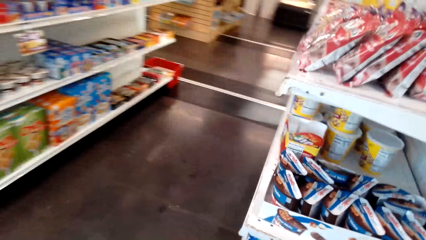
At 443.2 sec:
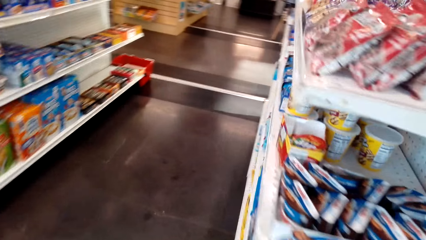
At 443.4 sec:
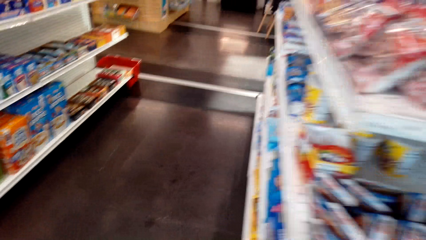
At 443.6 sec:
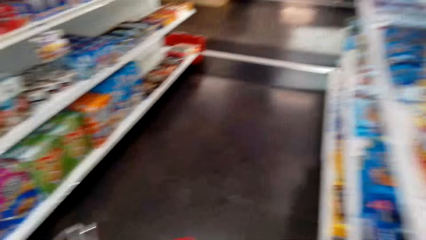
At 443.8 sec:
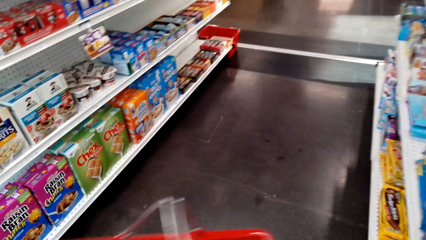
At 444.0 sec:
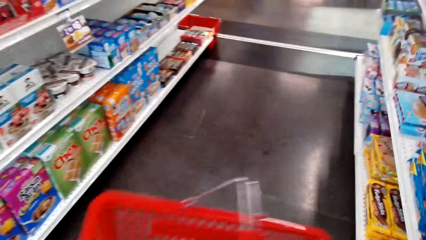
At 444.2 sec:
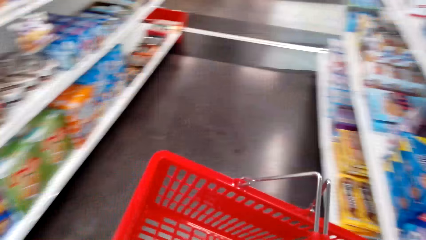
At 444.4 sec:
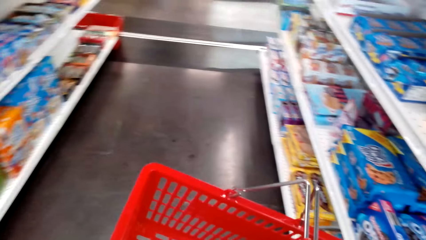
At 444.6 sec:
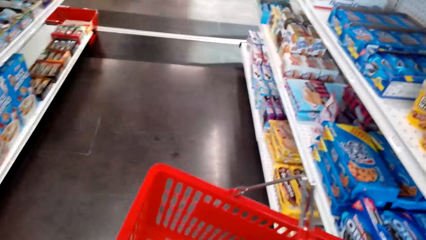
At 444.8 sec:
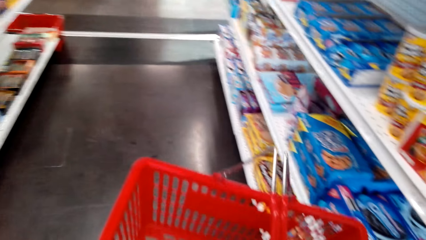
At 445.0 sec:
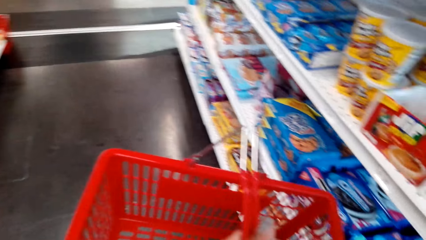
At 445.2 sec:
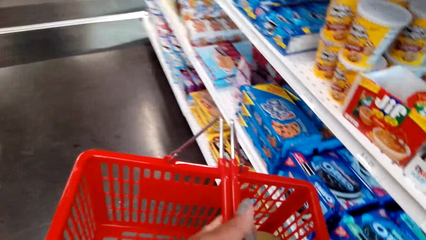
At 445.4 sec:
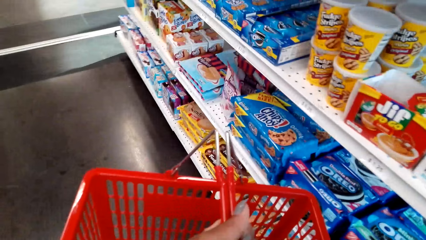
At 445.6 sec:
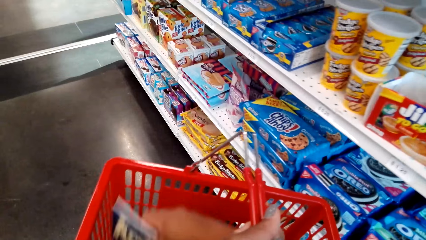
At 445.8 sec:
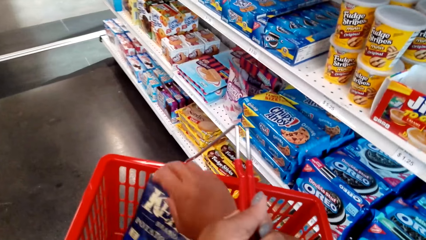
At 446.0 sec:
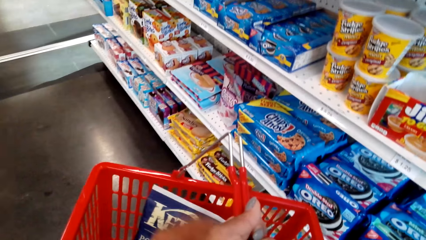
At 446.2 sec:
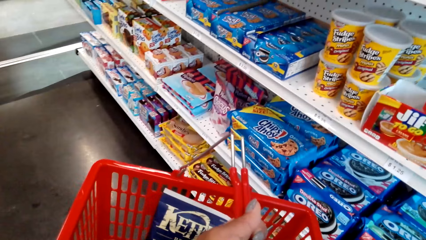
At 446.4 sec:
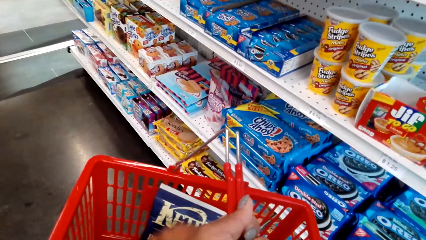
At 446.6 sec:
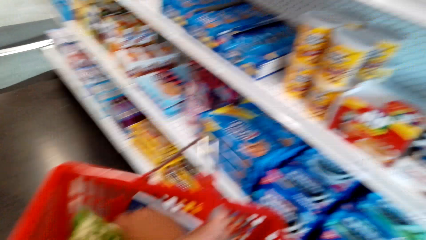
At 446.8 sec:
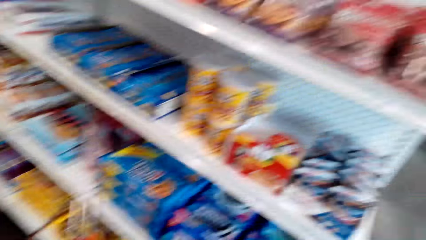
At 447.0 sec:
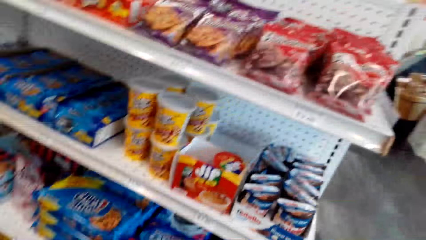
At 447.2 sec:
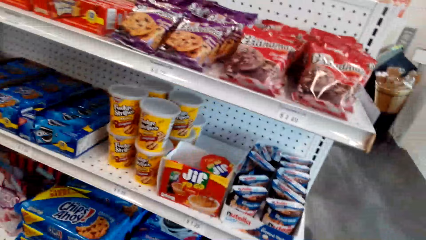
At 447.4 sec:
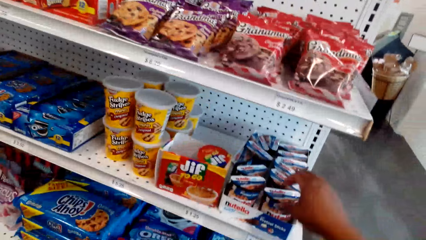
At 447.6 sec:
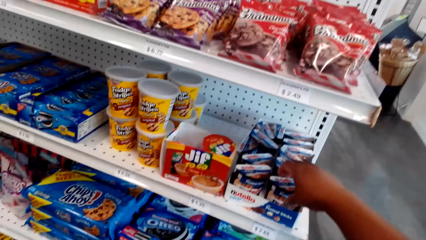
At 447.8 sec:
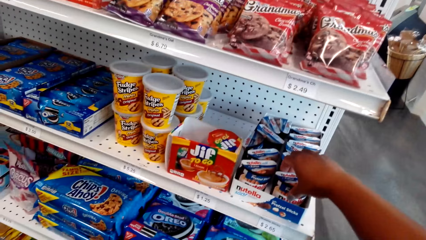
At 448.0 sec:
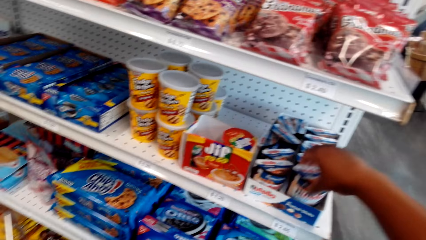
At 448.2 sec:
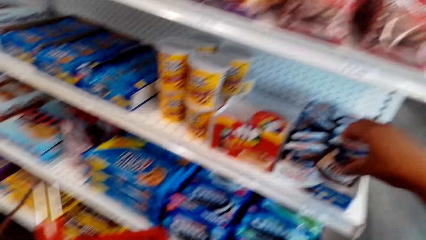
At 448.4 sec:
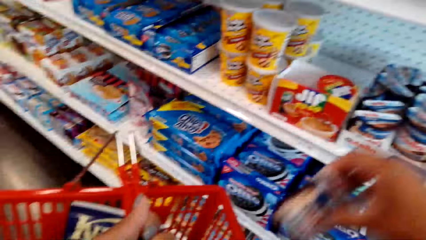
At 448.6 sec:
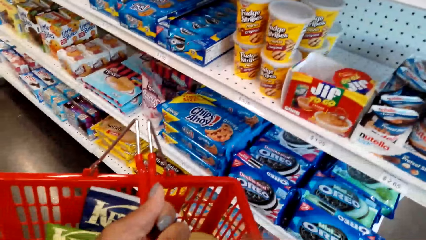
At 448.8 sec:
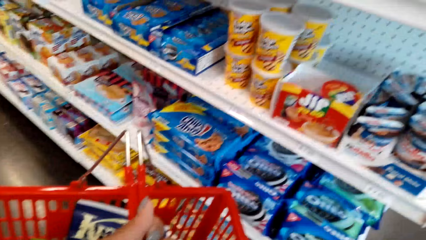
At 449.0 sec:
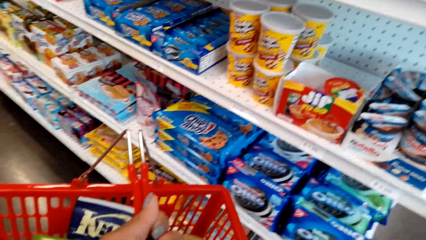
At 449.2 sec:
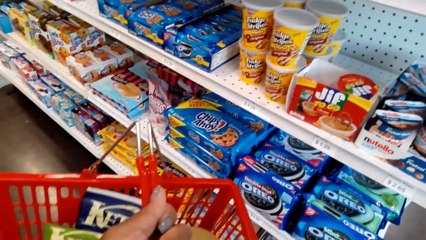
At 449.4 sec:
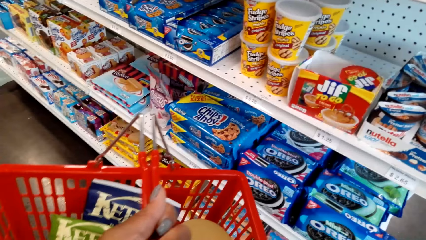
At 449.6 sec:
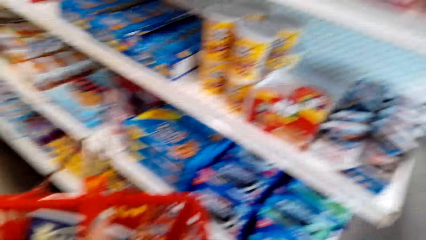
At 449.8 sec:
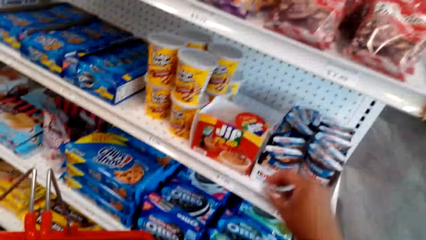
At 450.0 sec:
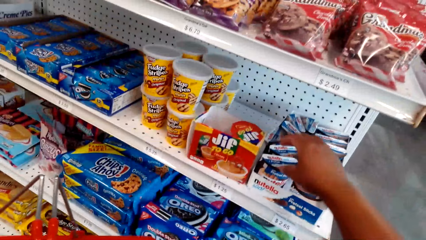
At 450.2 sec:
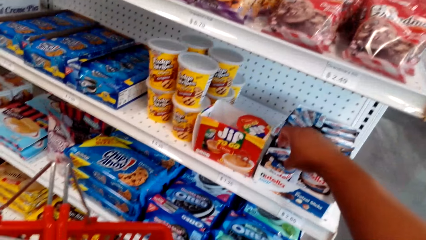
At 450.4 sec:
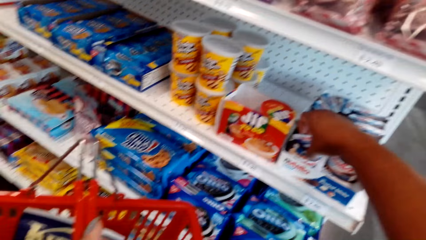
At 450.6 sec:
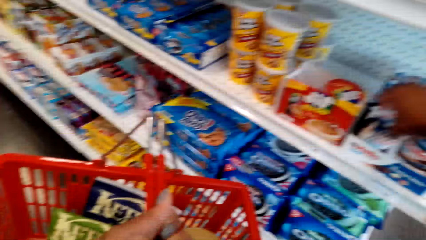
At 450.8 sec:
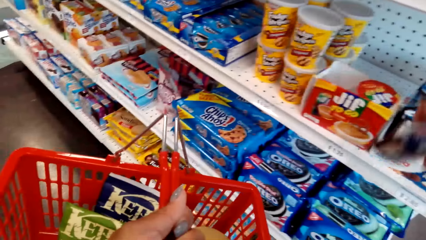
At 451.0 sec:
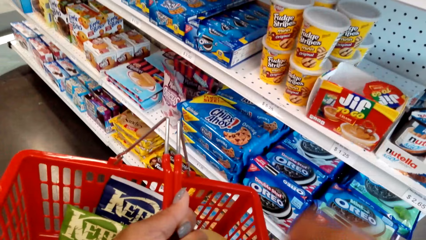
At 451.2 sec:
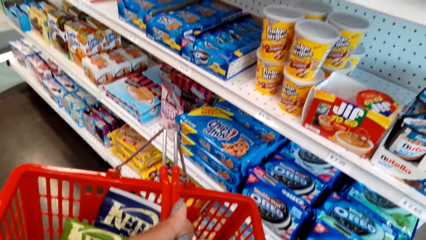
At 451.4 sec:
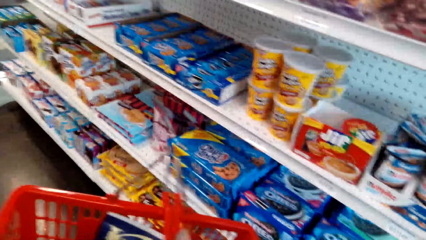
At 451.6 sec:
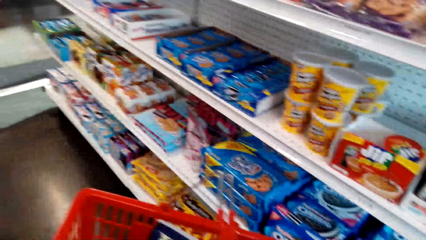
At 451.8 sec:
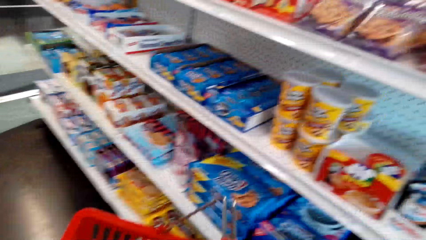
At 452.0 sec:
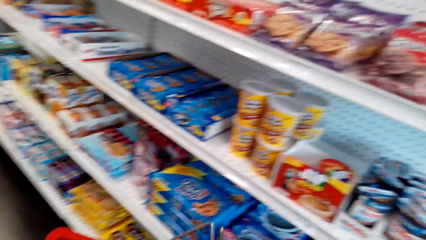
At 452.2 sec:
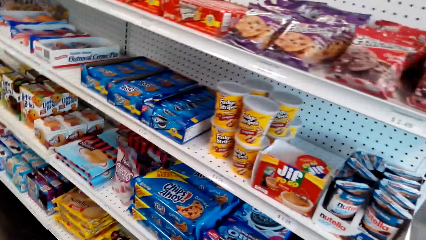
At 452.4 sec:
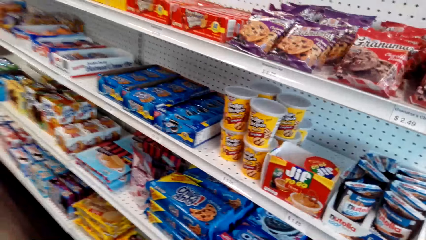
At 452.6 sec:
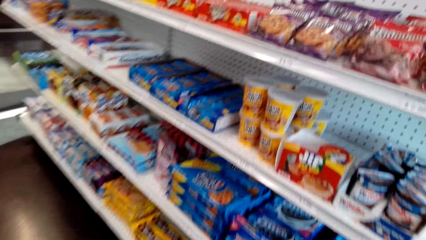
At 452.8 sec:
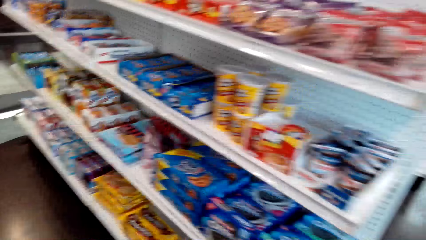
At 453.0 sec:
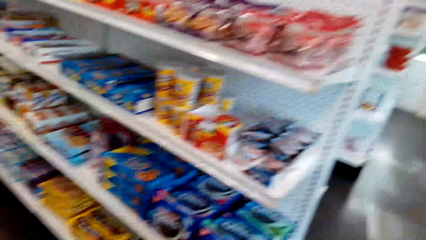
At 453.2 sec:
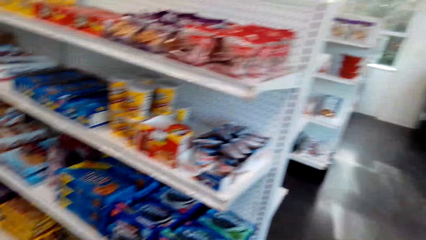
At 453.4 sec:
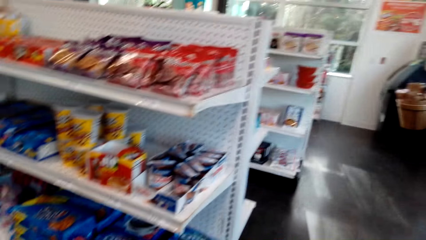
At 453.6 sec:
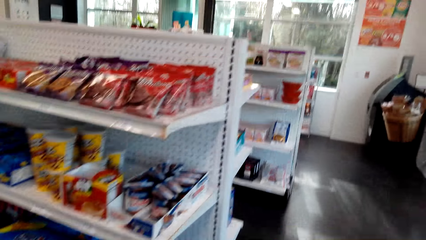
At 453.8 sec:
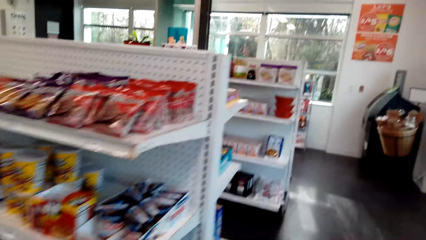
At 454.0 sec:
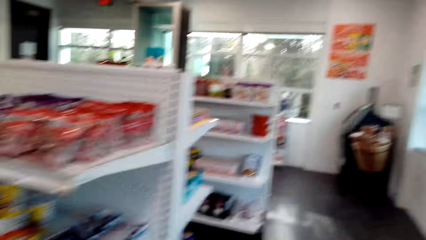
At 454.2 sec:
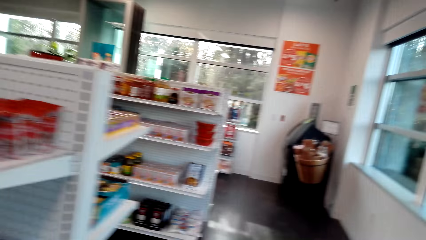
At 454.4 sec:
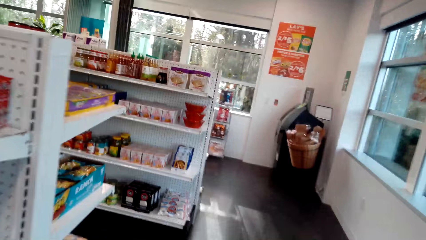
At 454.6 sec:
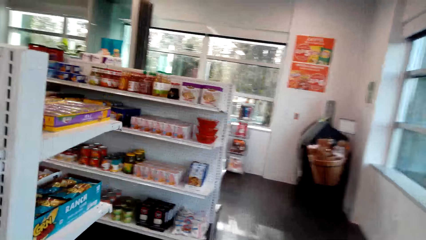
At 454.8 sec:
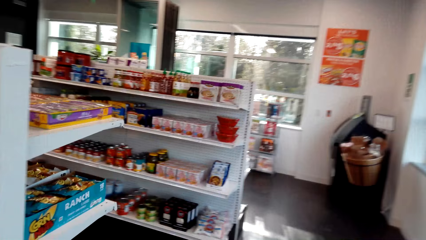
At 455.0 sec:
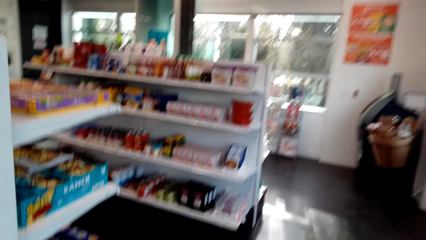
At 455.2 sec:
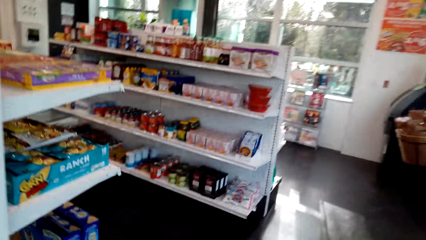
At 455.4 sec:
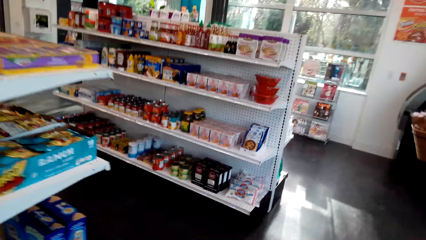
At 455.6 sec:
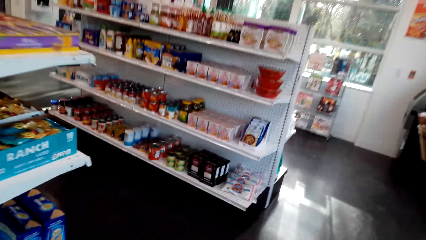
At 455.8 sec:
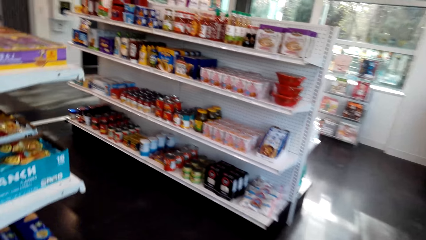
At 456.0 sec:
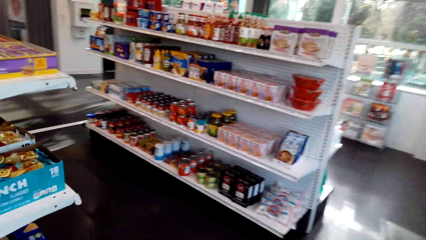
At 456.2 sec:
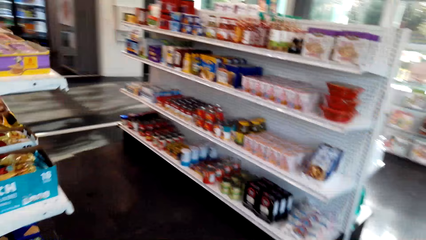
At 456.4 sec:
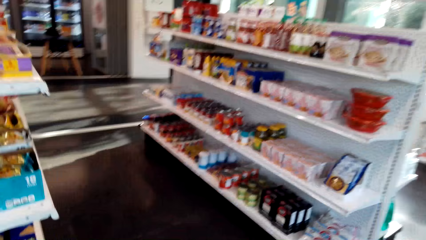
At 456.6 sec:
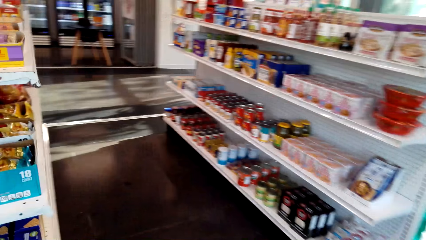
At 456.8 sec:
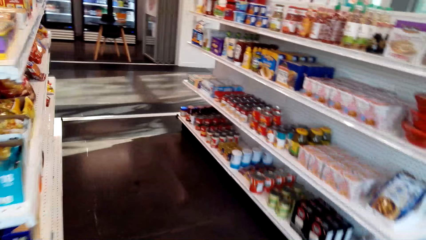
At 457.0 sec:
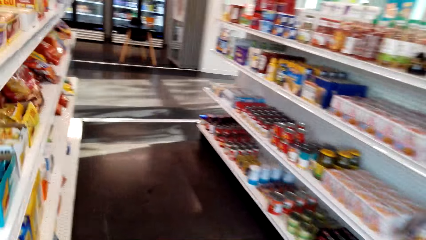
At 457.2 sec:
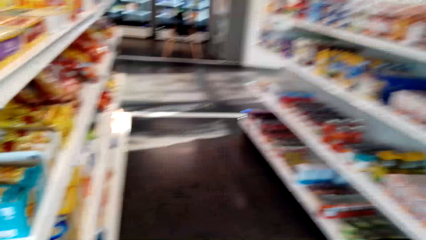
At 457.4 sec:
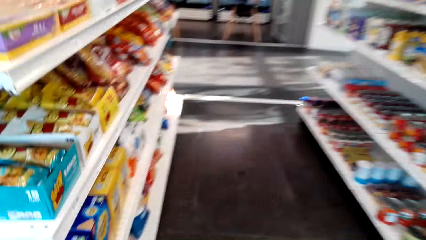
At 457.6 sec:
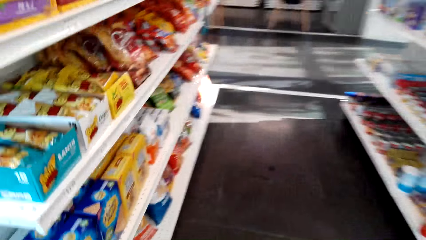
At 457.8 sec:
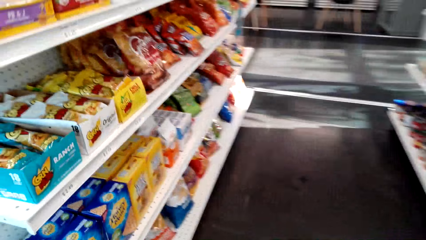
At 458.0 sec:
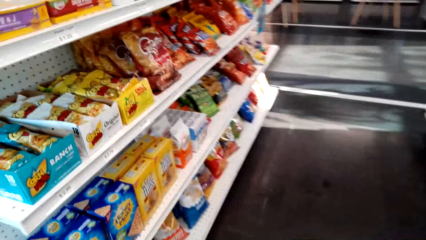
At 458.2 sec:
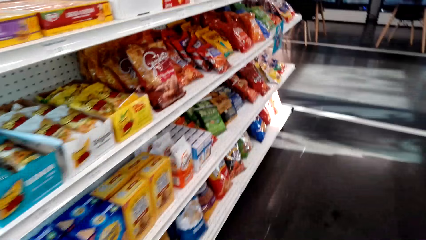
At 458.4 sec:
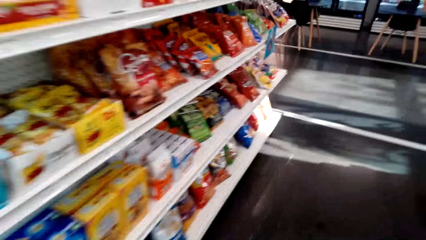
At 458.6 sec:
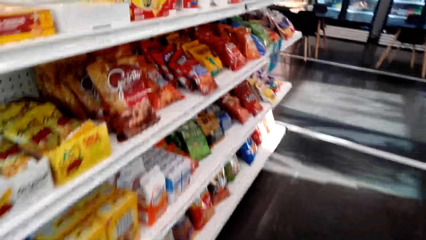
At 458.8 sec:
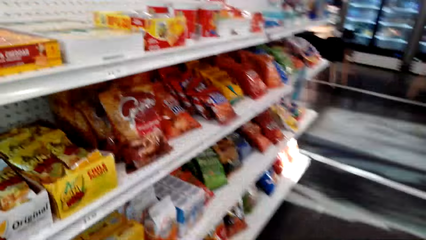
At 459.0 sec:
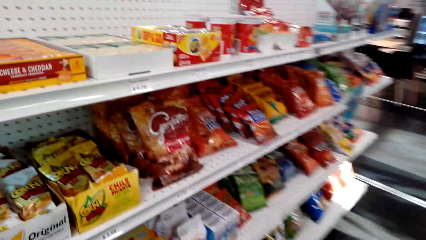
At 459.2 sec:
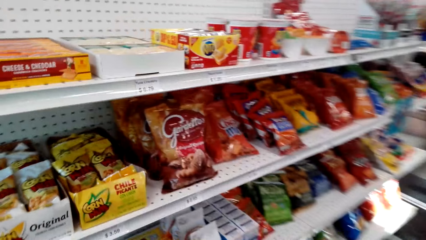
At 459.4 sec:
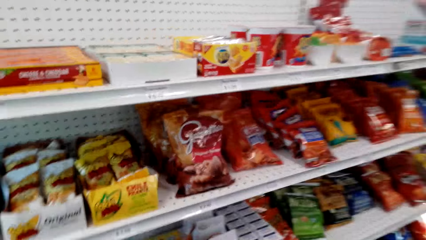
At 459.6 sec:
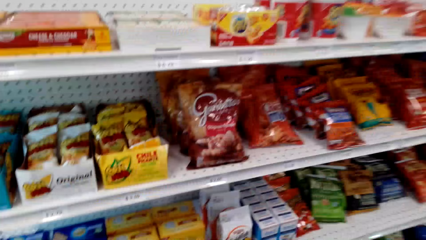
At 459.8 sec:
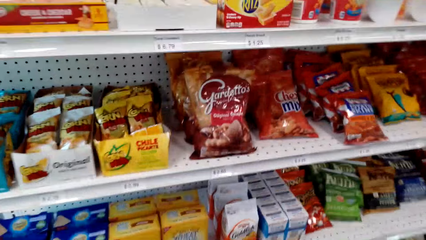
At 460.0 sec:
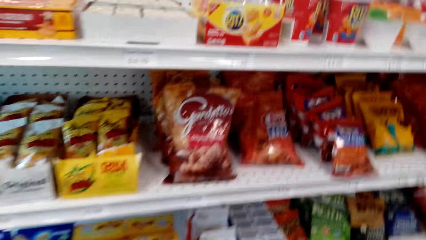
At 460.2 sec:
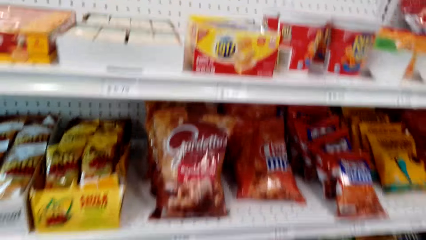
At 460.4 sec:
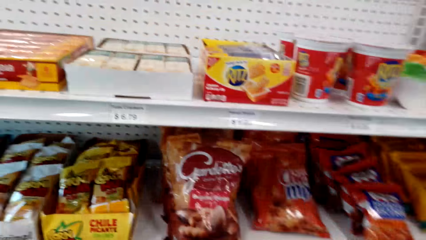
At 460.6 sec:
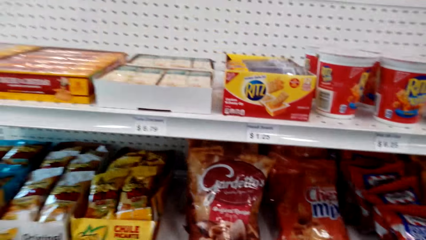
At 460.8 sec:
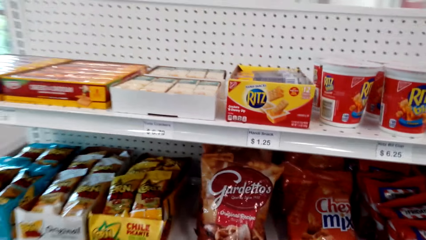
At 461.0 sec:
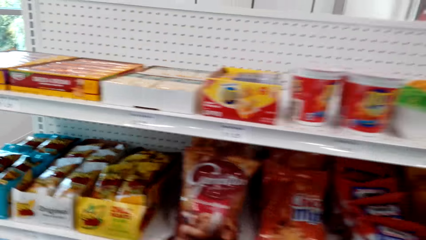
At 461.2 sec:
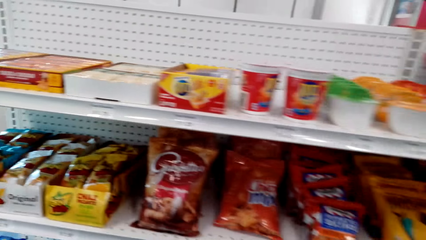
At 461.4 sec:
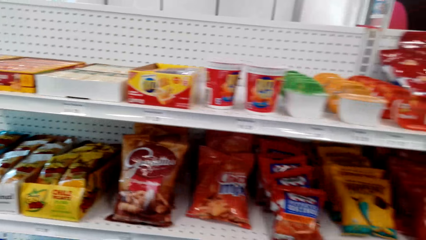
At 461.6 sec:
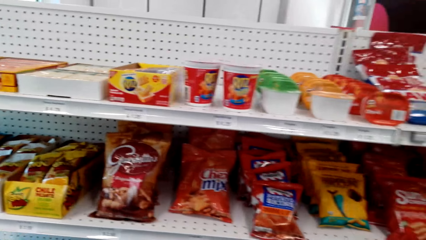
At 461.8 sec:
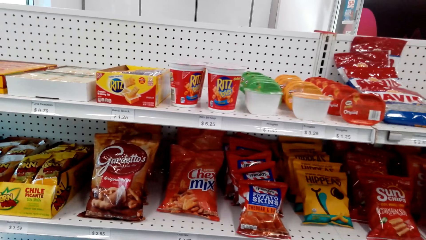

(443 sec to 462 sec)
The camera wearer picks Nutella. They pick another Nutella. They walk around the supermarket.
